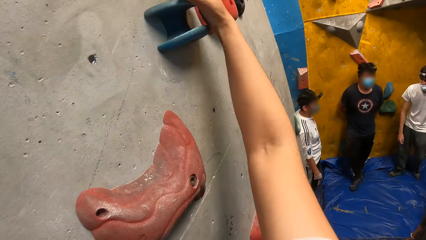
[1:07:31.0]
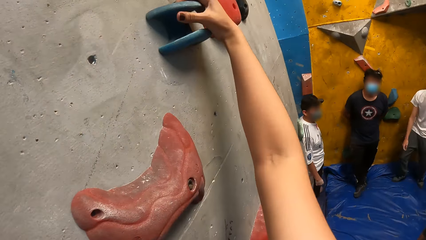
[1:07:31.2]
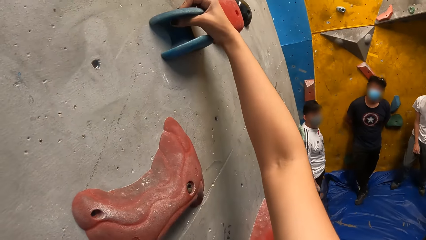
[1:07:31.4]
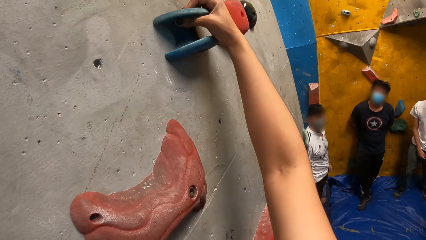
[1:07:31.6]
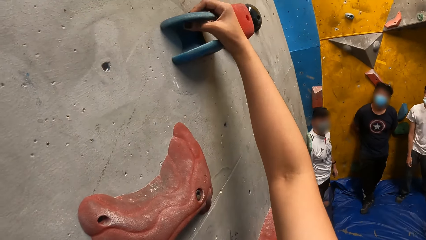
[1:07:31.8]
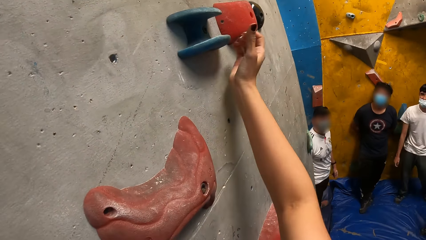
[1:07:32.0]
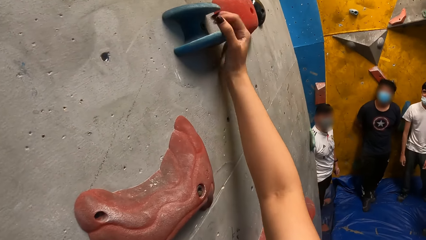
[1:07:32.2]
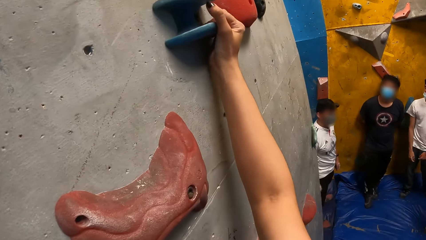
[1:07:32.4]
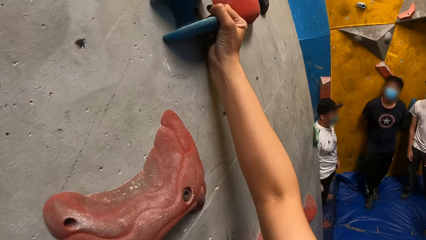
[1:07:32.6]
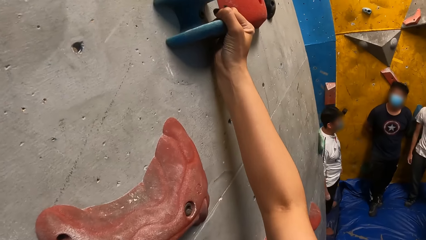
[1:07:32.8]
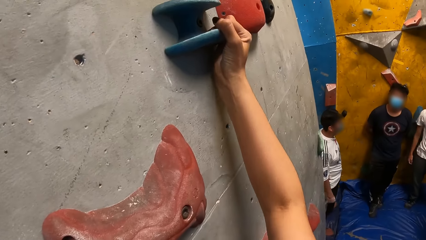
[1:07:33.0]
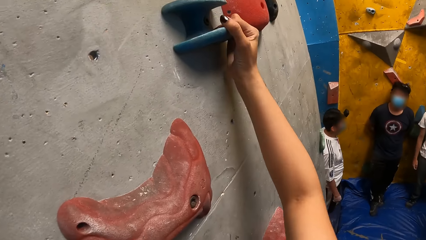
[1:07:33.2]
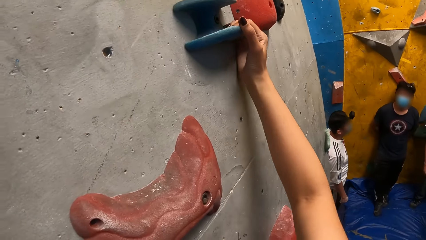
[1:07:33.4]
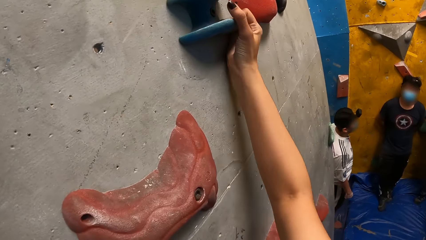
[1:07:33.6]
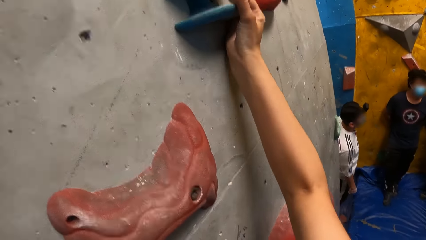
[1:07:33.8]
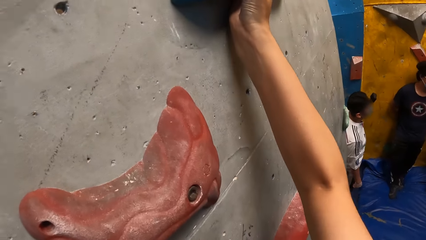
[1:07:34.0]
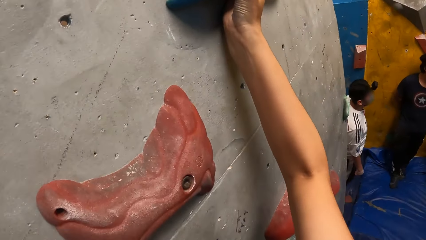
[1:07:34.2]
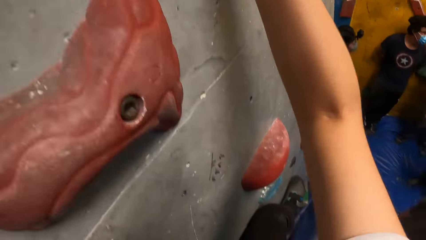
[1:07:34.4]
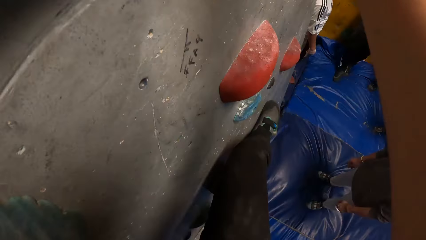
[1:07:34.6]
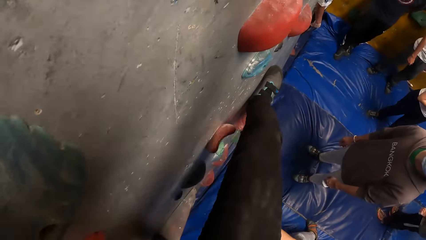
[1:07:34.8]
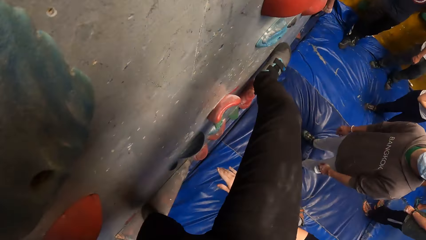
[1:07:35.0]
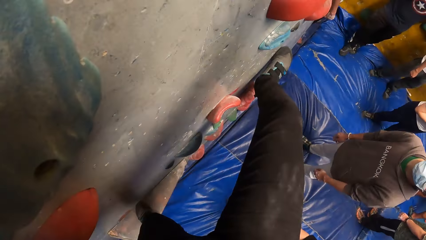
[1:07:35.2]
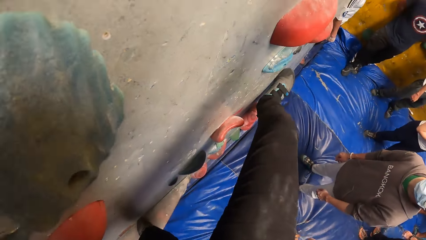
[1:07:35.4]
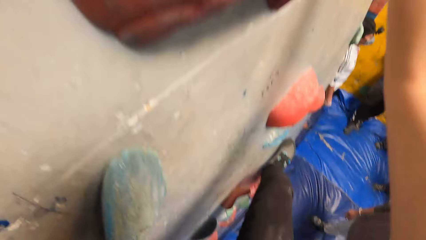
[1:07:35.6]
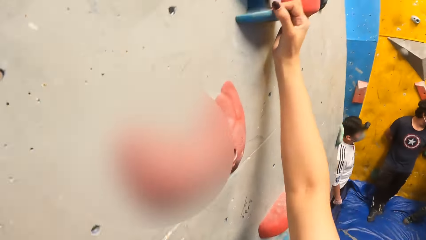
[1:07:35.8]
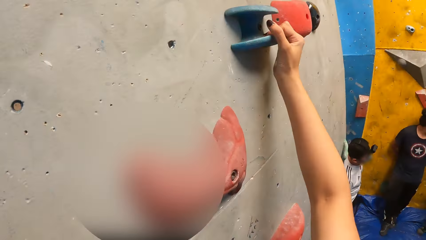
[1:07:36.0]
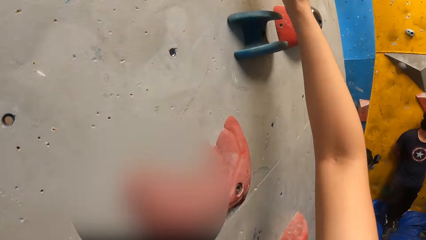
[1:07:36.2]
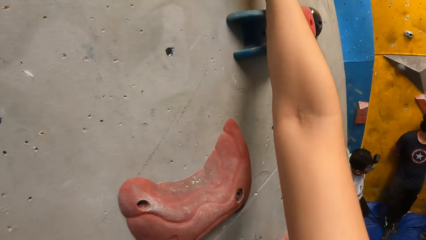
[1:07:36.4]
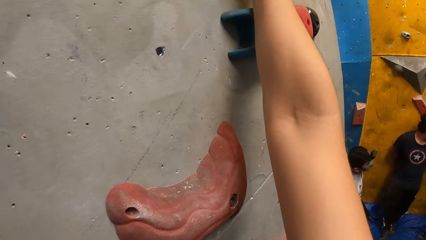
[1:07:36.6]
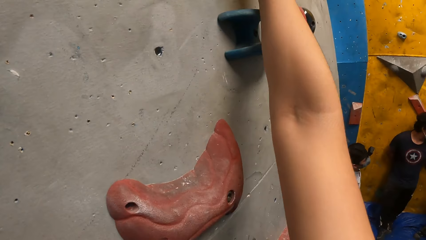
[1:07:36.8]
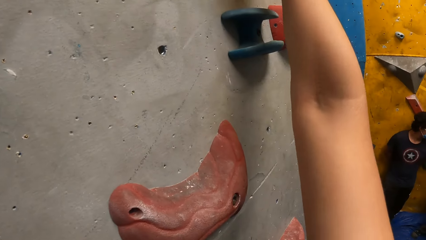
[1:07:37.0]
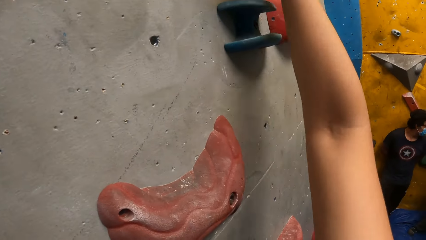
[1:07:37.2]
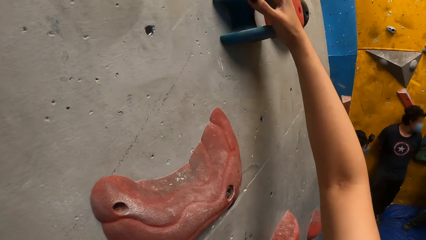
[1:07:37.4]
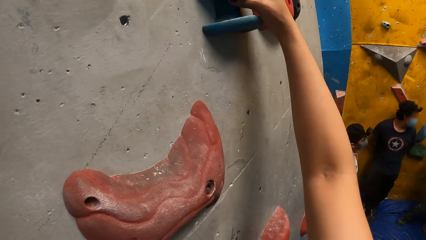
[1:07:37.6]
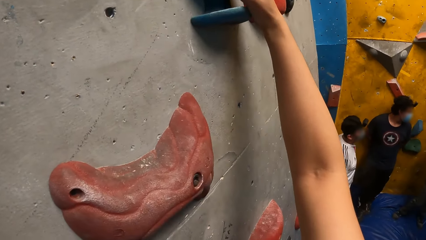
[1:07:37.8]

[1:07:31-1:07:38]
The camera wearer climbs the boulder gym.

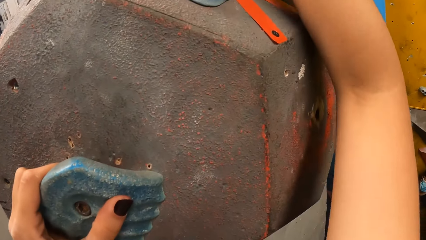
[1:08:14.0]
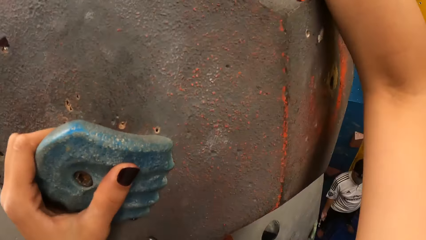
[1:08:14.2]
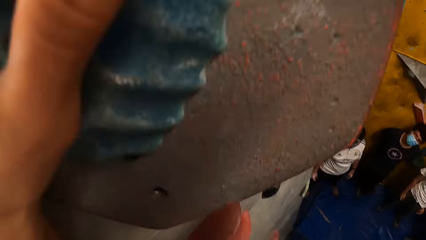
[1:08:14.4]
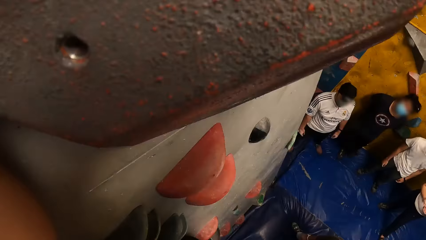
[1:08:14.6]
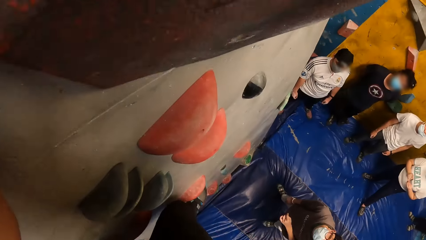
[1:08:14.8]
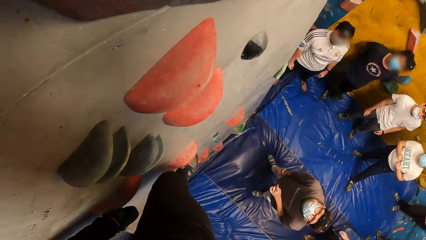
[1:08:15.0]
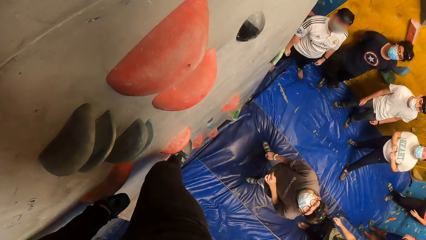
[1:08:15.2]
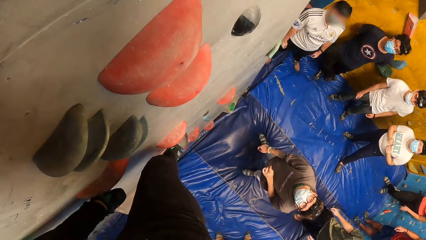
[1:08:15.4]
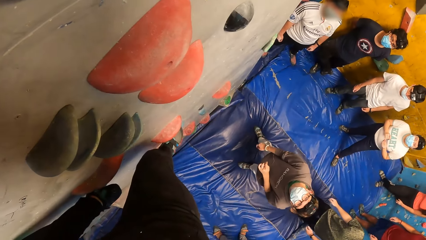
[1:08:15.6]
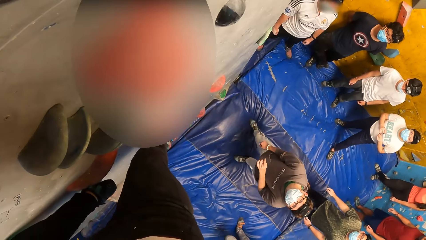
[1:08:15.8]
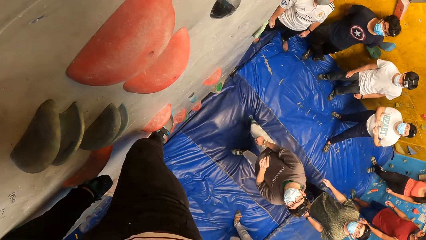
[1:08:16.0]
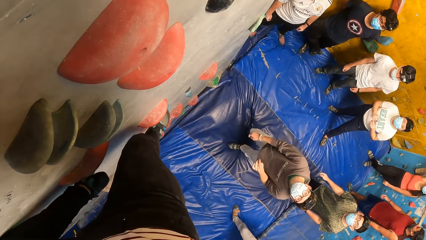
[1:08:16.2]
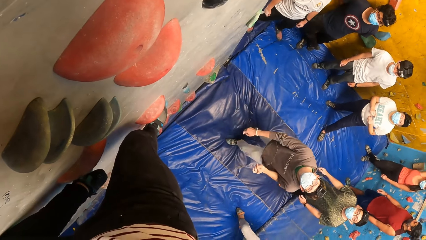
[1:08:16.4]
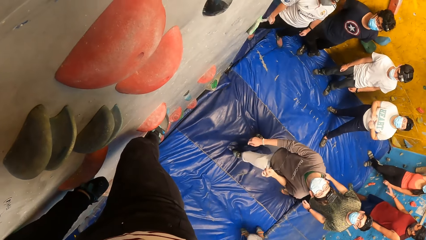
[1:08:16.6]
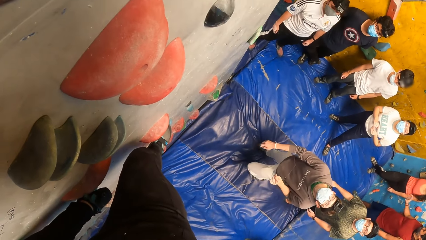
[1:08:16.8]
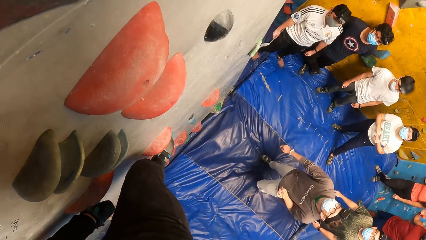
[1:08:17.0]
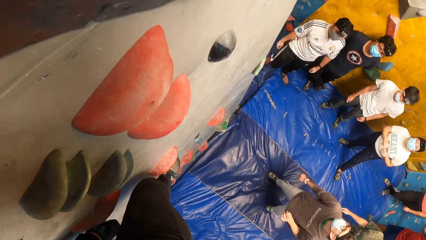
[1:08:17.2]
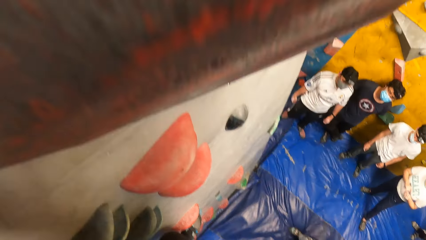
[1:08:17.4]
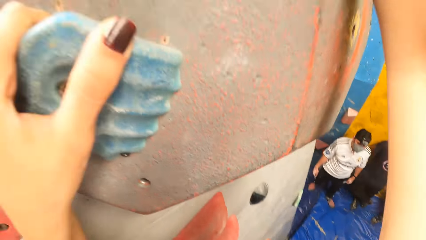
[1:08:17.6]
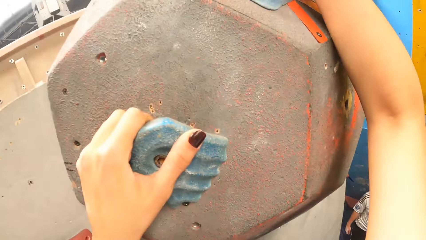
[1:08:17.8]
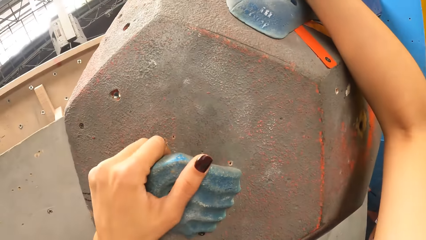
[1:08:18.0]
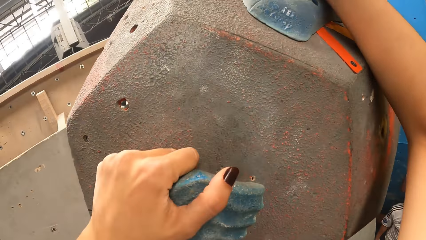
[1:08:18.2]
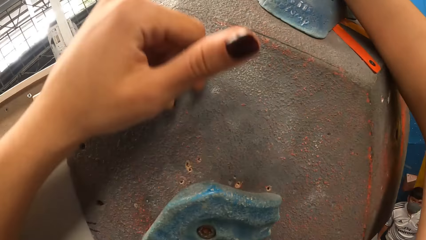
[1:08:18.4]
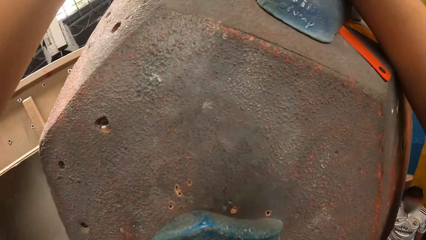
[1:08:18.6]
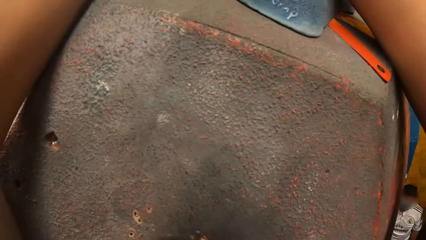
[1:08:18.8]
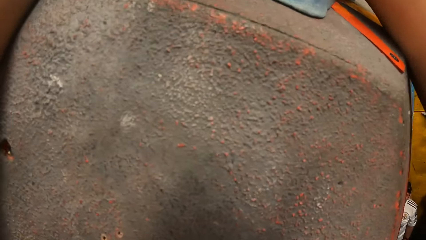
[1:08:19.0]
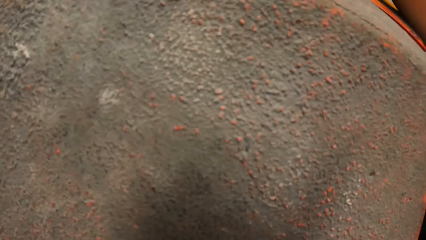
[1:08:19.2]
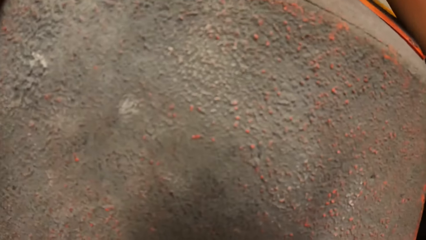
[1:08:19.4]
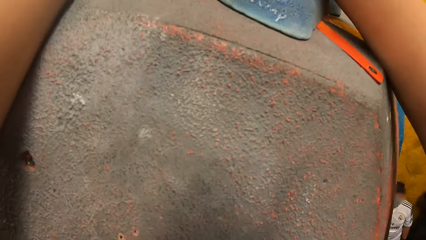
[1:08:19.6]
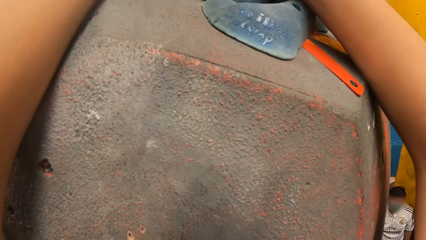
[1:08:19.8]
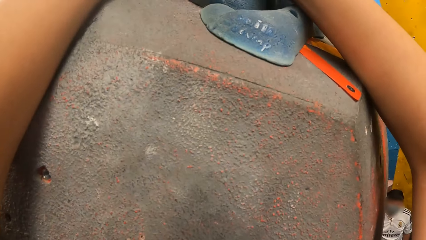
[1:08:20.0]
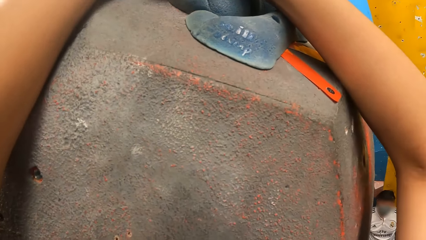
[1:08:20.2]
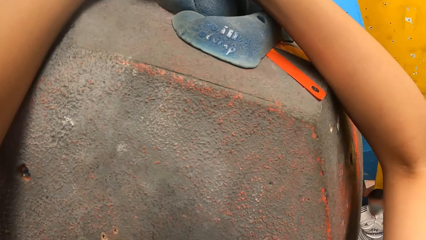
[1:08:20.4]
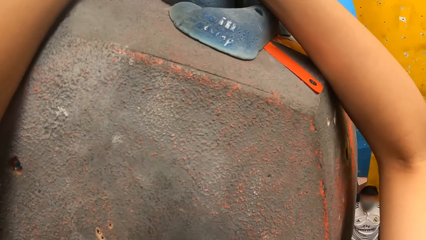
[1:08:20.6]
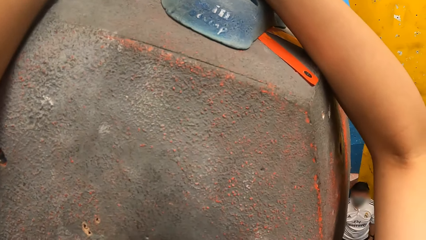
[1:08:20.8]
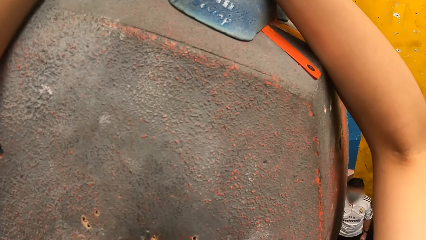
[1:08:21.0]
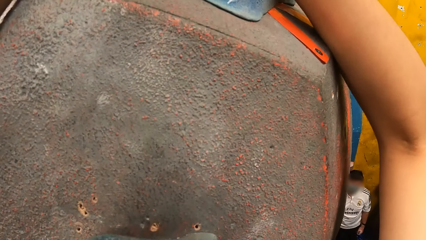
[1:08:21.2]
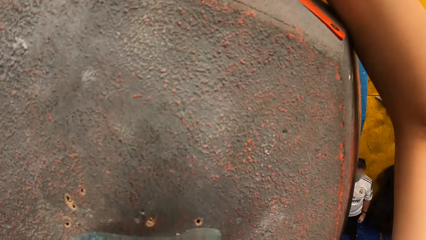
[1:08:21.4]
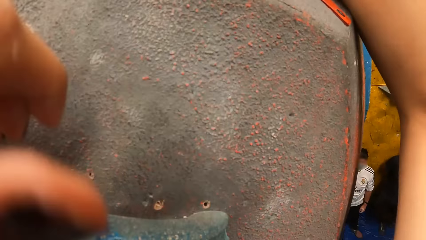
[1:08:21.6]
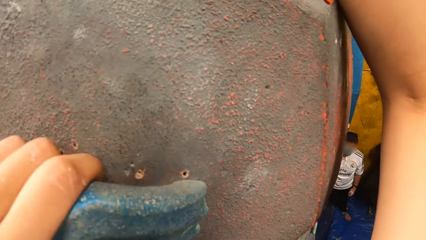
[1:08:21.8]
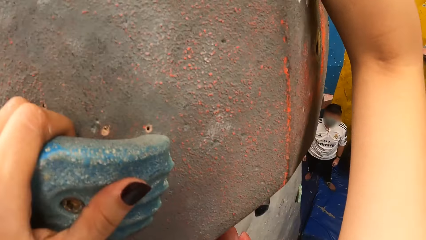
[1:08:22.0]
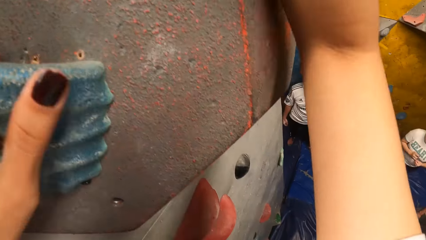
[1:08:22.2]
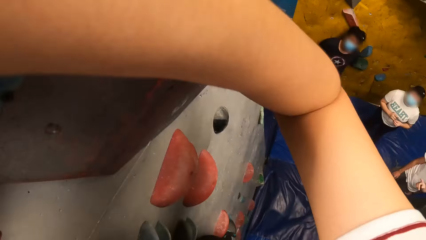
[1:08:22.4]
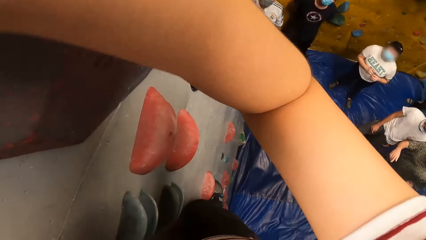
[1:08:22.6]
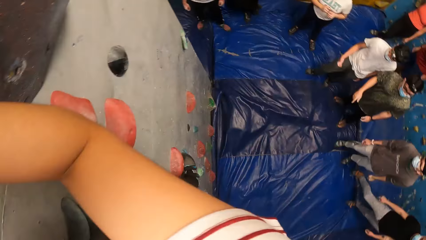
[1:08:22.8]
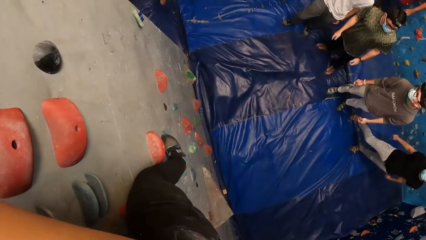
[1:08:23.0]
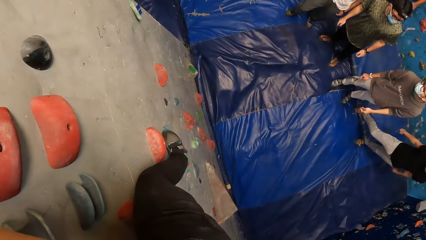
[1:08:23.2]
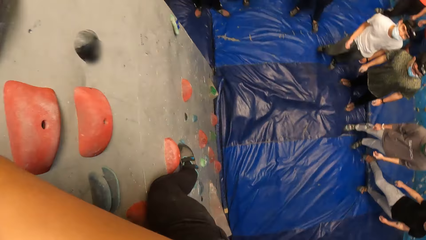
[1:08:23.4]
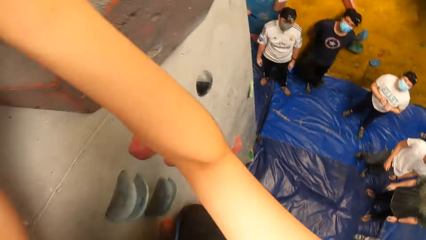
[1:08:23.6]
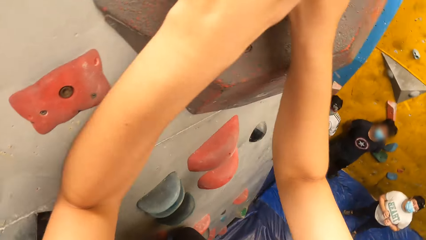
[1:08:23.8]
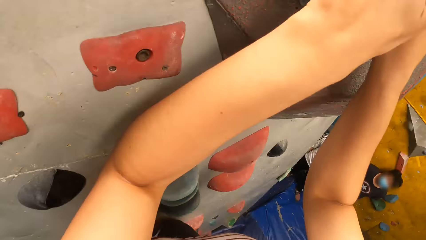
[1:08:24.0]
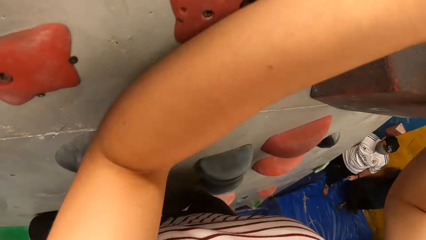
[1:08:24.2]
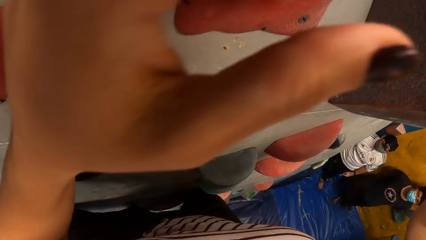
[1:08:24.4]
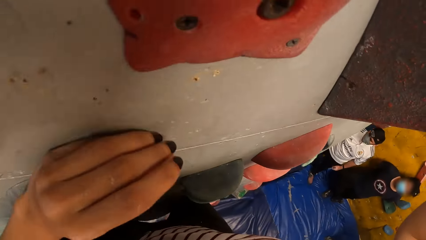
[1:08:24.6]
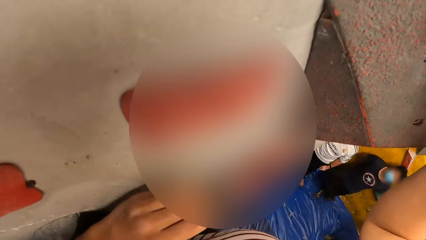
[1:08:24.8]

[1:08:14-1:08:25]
The camera wearer looks at a man. They climb on the indoor rock climbing.
